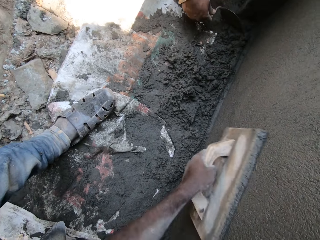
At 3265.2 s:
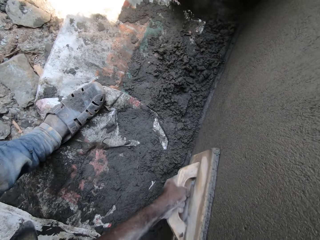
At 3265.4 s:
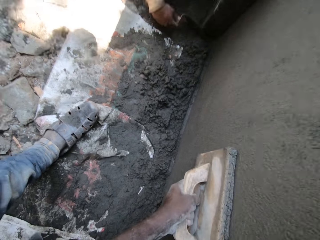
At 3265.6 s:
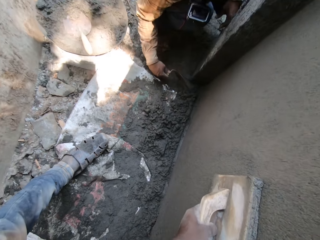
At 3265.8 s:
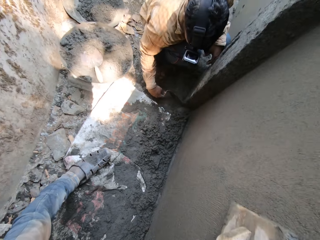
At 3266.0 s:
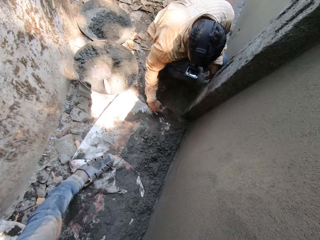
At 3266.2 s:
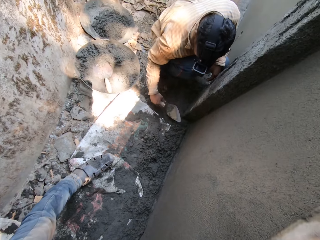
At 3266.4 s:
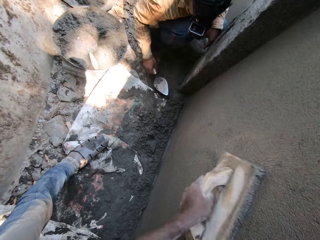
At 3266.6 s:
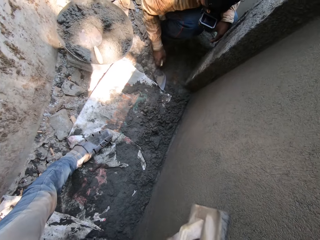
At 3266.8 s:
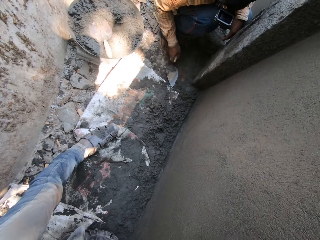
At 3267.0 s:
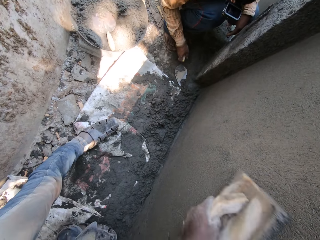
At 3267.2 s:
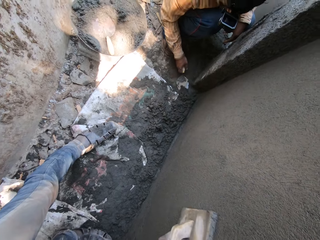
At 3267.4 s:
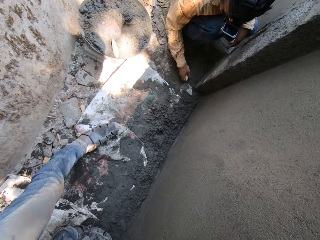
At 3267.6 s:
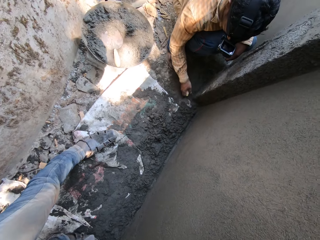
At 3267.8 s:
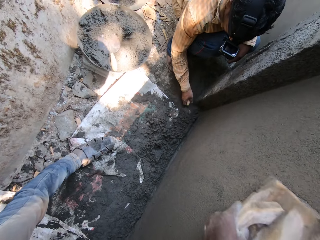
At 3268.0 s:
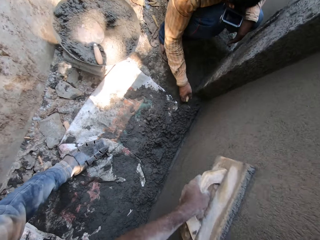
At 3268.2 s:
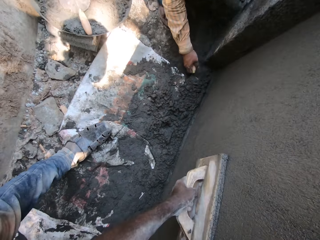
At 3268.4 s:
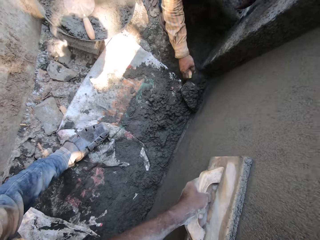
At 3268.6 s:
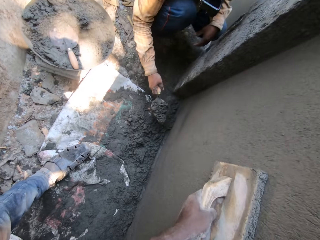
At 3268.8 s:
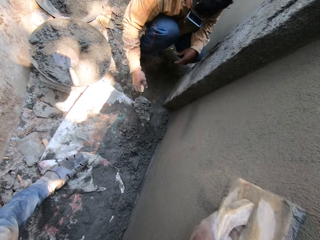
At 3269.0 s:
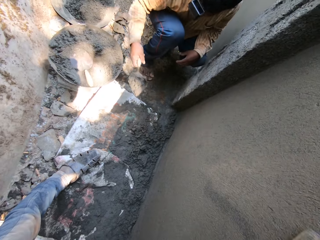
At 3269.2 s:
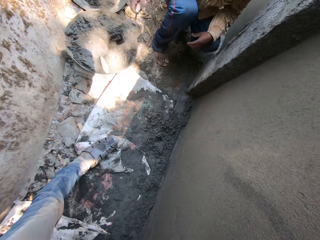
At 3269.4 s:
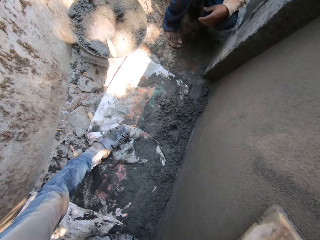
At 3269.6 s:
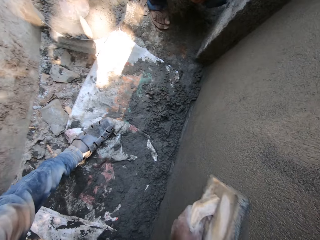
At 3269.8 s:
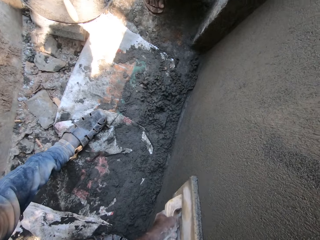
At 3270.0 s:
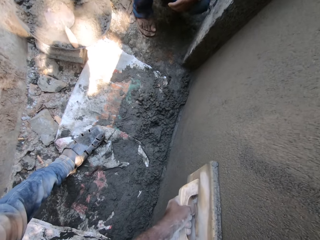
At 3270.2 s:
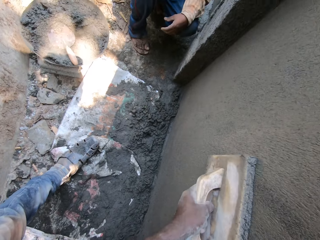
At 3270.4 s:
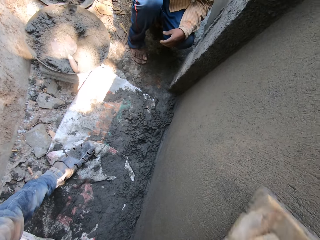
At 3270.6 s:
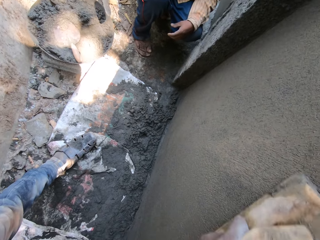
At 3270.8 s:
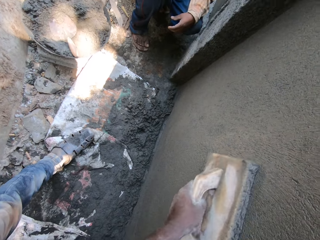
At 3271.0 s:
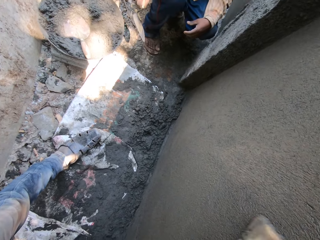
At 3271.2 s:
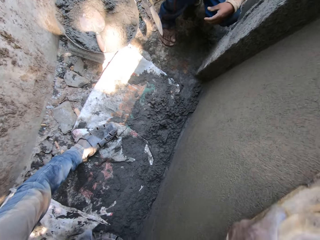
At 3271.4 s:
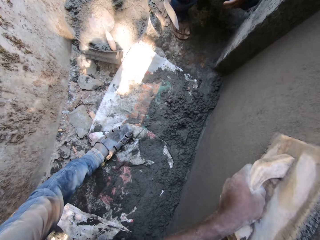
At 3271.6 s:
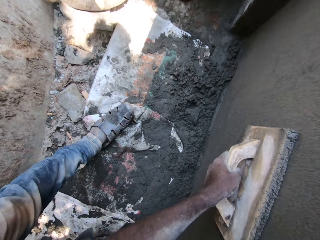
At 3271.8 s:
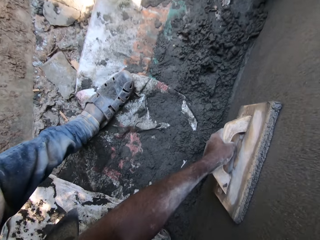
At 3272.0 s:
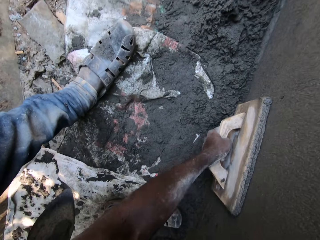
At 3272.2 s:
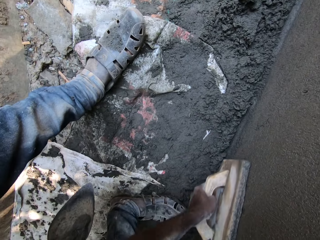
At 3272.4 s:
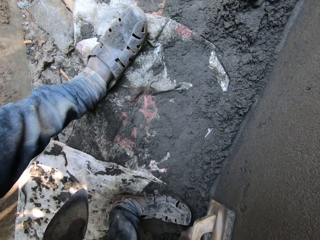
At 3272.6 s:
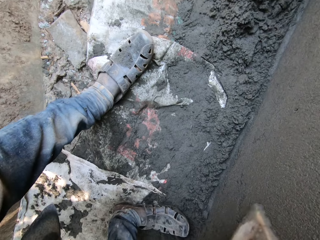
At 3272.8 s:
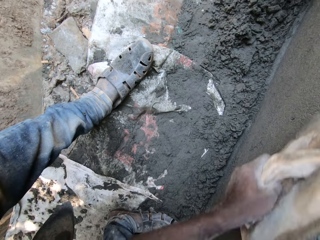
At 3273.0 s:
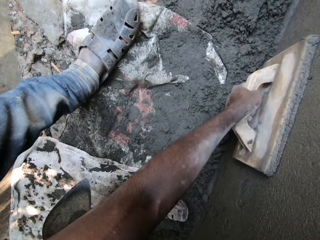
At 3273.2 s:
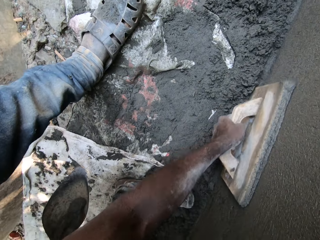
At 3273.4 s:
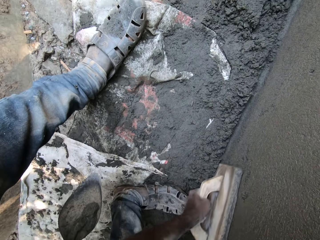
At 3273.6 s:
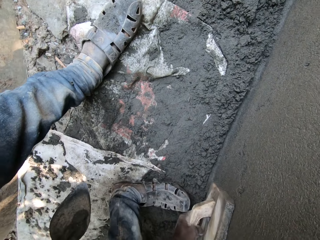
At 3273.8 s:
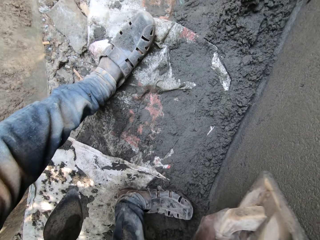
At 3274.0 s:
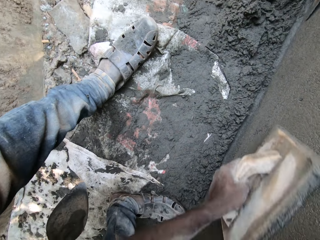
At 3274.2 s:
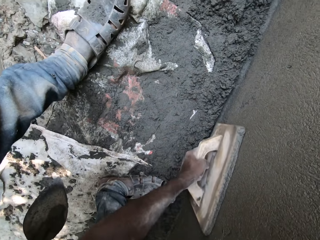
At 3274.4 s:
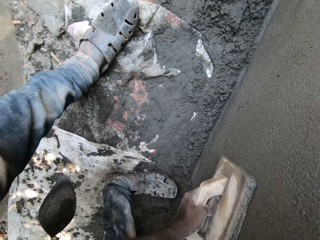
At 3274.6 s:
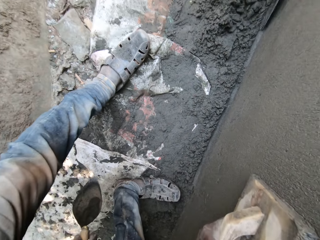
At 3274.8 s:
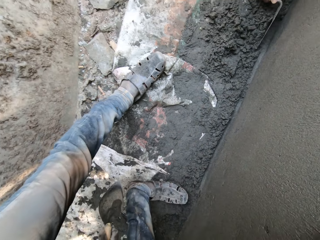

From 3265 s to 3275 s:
The man carries cement from the floor with the masonry trowel in his right hand.

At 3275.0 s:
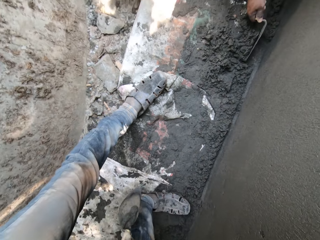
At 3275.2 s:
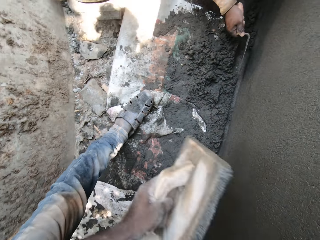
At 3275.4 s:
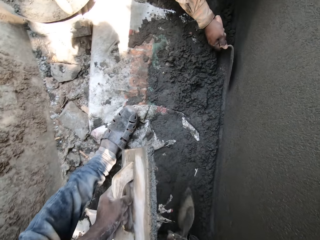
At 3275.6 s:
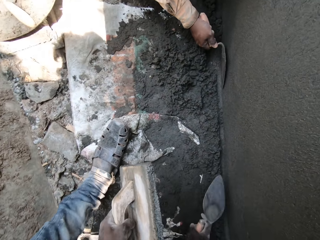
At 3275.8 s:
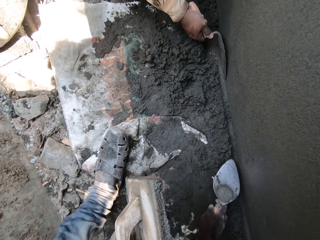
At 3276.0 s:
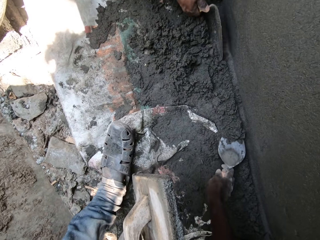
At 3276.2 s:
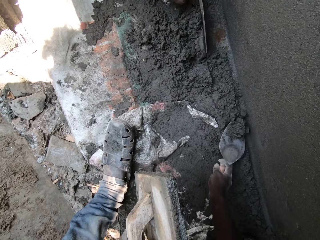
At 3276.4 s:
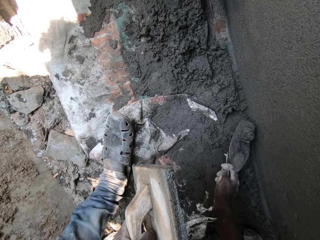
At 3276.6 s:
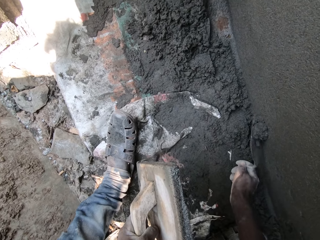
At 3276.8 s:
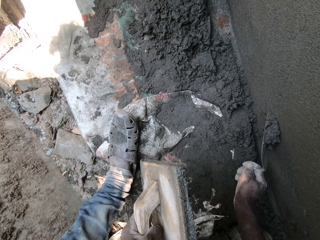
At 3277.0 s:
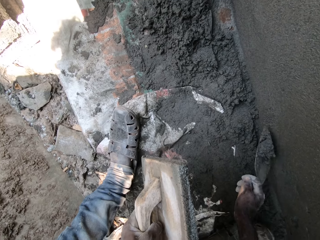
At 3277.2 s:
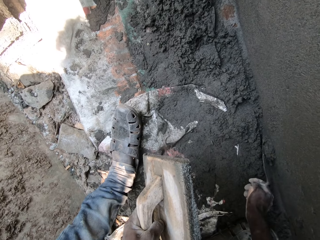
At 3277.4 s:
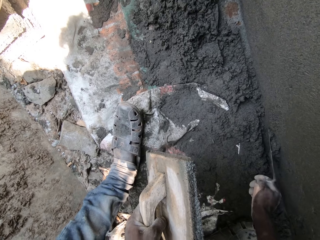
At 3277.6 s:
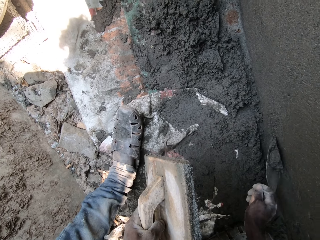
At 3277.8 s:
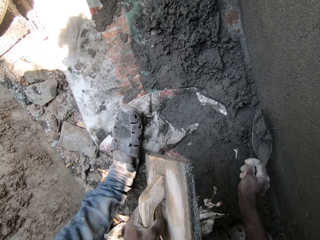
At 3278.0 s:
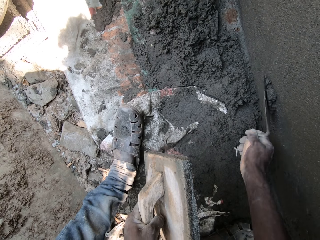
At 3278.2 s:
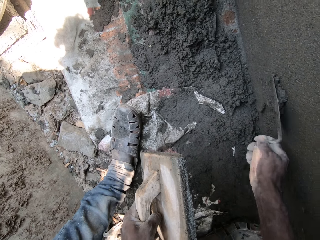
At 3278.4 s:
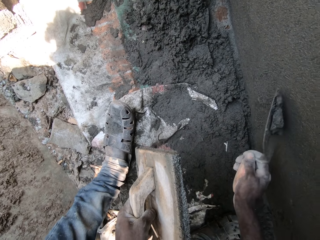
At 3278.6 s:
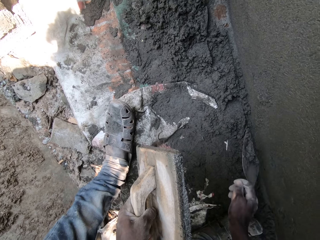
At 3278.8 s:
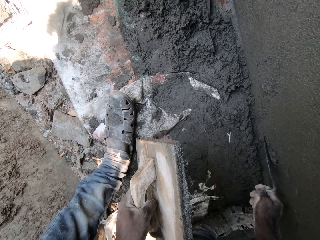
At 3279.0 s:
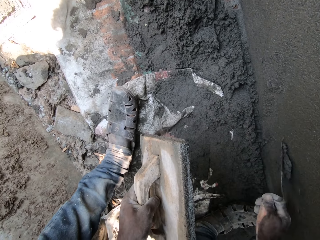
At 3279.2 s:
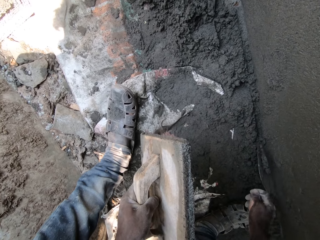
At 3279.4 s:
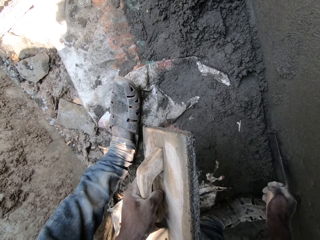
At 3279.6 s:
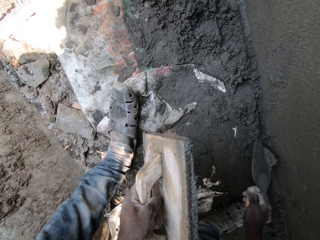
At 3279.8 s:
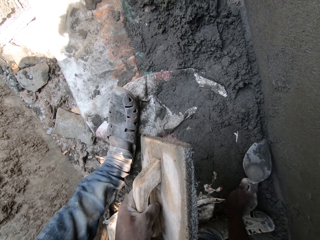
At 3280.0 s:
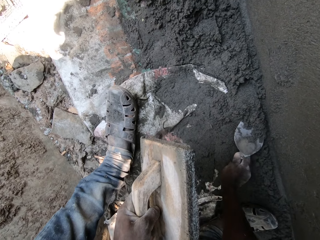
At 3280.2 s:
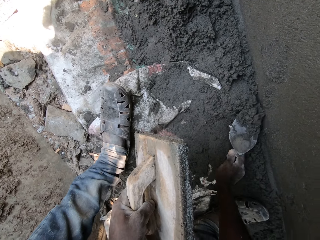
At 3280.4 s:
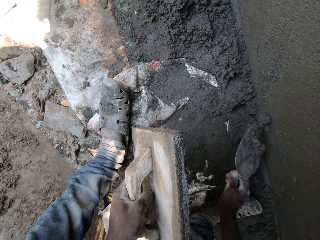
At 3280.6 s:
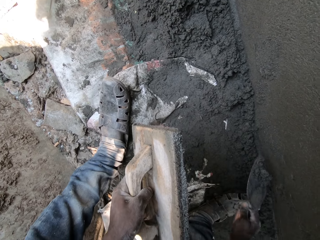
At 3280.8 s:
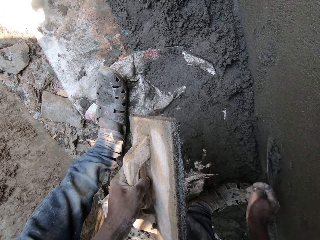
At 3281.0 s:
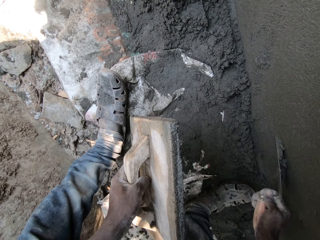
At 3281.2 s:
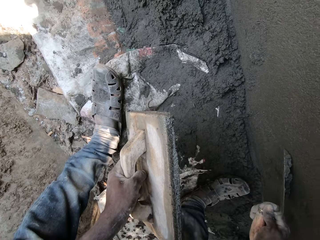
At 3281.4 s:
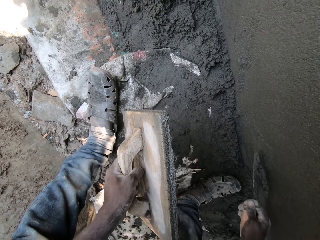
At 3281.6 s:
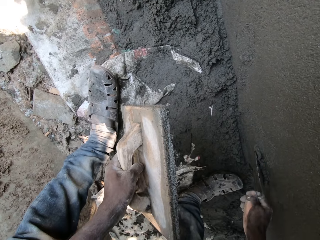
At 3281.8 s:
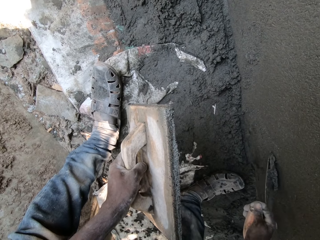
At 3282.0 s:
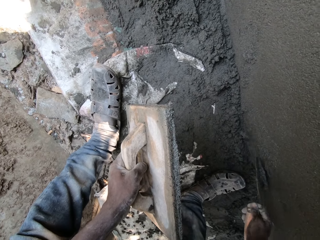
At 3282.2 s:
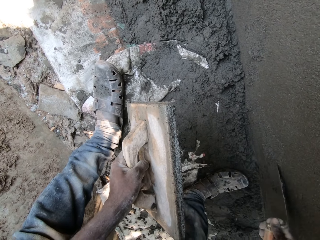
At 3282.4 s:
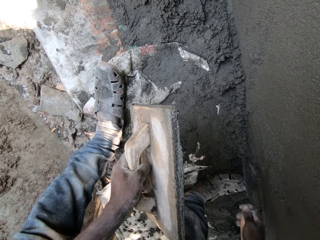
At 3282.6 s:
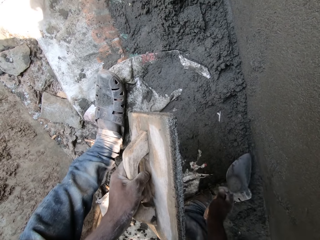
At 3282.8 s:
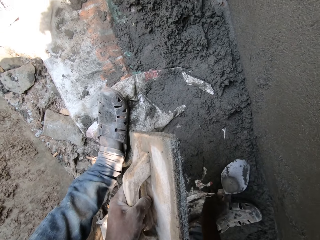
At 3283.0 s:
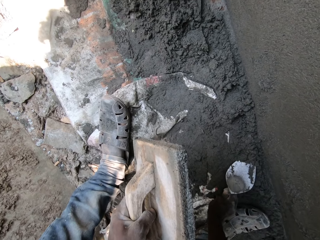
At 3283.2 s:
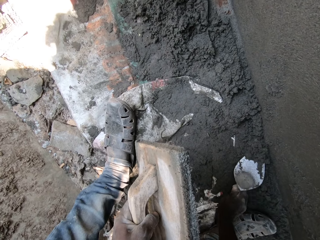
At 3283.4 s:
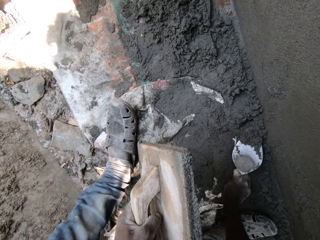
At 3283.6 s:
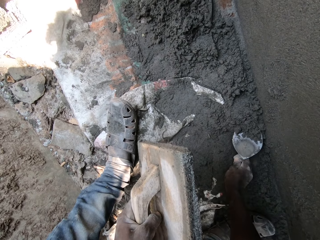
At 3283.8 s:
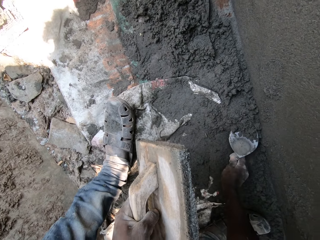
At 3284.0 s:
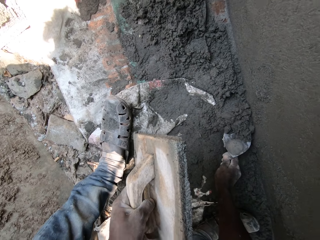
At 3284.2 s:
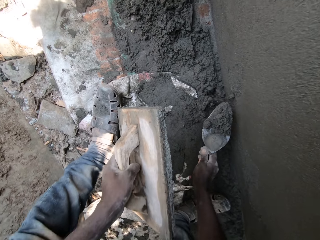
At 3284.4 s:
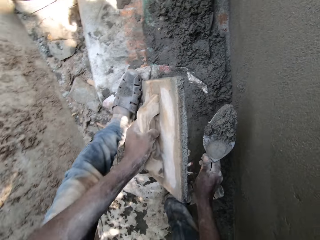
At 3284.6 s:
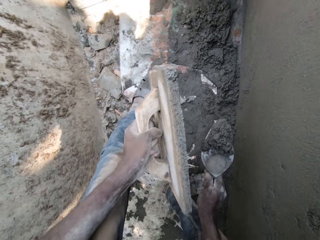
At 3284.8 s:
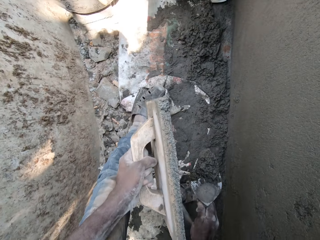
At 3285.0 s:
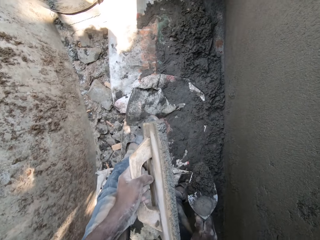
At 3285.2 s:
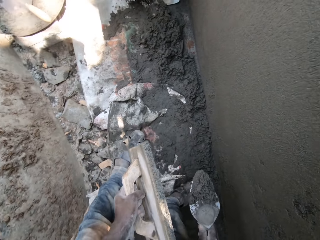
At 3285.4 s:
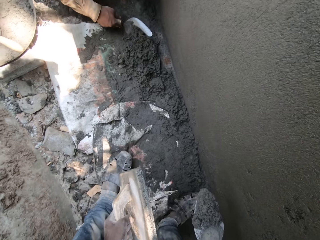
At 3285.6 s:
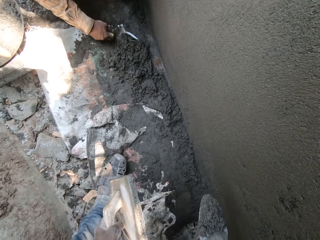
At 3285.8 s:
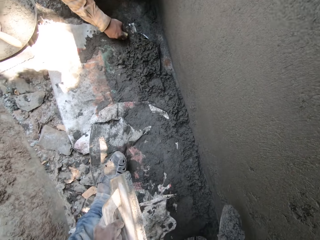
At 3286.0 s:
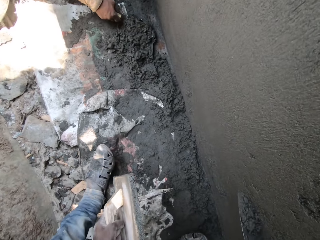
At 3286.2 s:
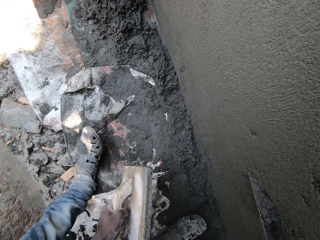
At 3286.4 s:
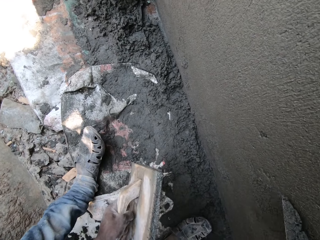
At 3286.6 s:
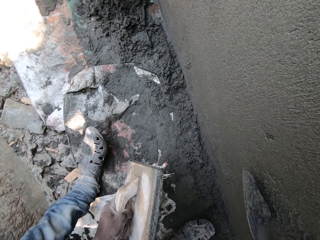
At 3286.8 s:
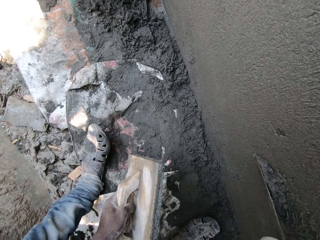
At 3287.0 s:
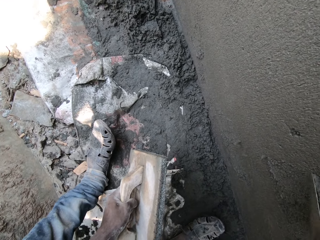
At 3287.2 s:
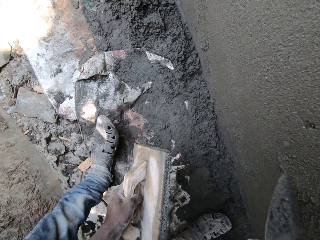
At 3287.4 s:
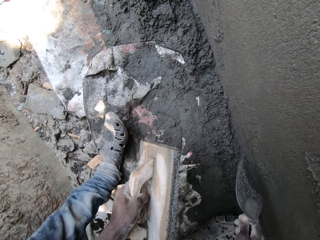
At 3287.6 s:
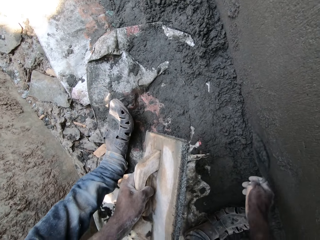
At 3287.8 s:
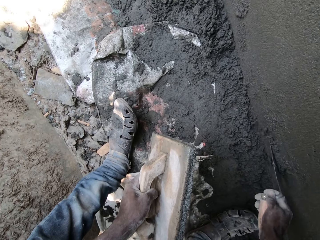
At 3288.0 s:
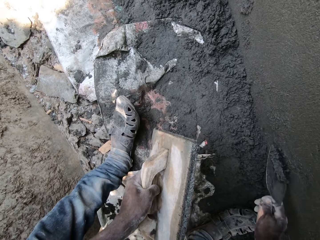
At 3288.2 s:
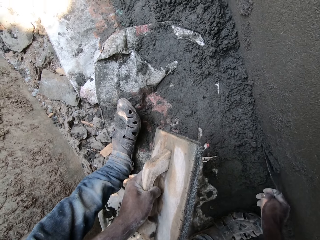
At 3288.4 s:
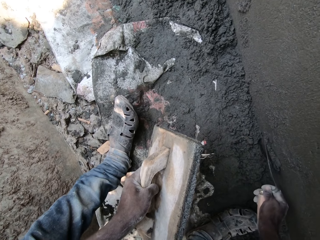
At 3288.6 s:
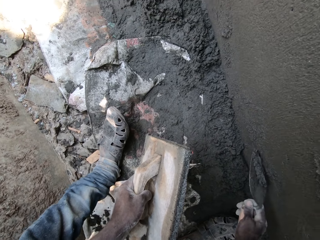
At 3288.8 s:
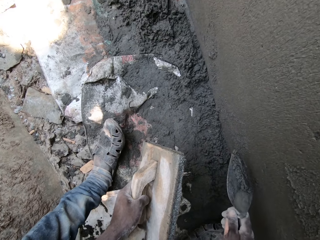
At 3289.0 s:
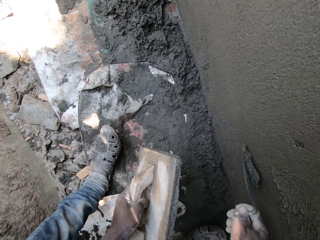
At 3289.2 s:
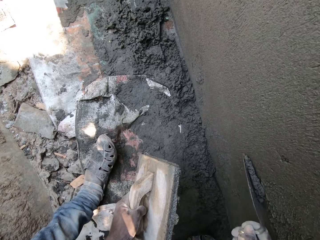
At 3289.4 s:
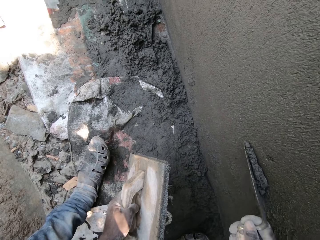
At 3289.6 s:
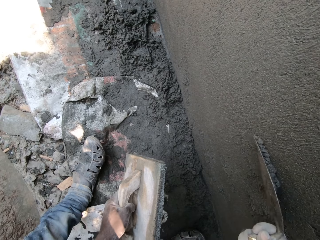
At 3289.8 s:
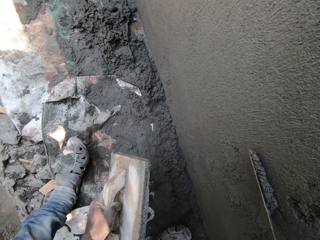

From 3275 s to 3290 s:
The camera wearer scoops mortar on the floor with a trowel. He plasters the wall with the cement in the masonry trowel in his right hand. He carries cement from the floor with the masonry trowel in his right hand. He plasters the wall with the cement in the masonry trowel in his right hand. He carries cement from the floor with the masonry trowel in his right hand. He plasters the wall with the cement in the masonry trowel in his right hand.
